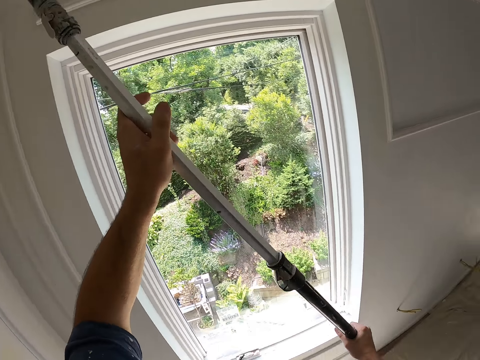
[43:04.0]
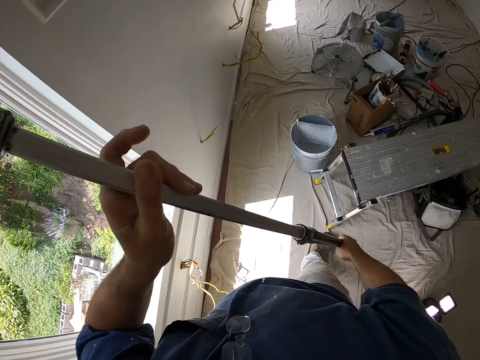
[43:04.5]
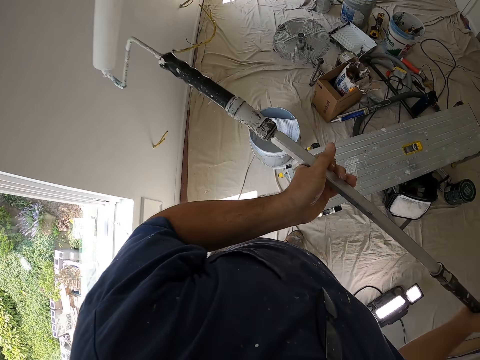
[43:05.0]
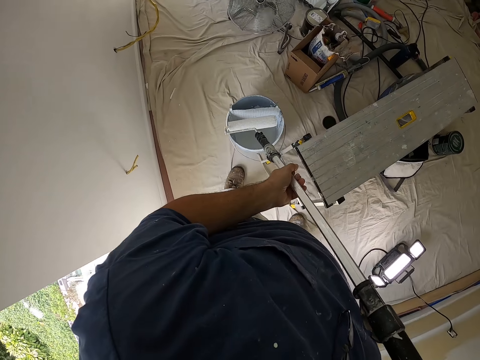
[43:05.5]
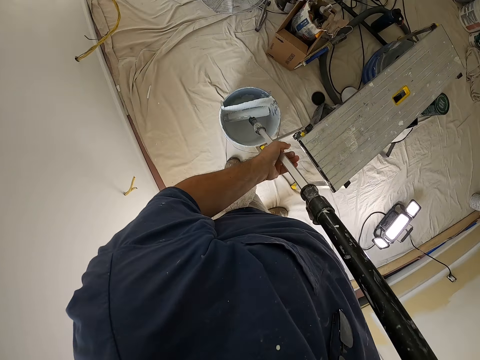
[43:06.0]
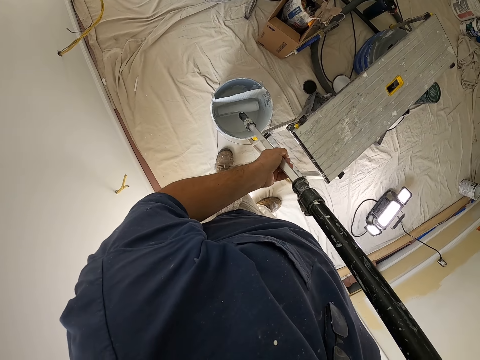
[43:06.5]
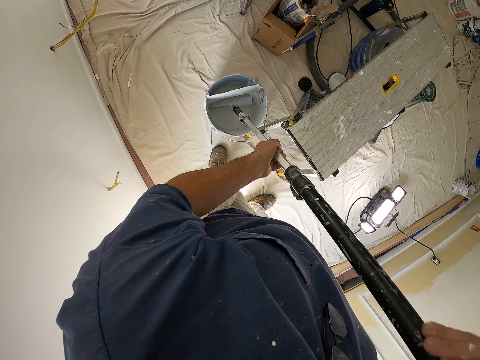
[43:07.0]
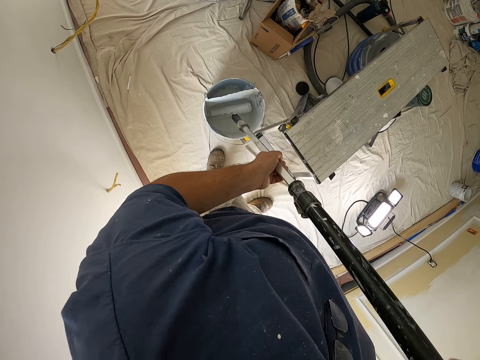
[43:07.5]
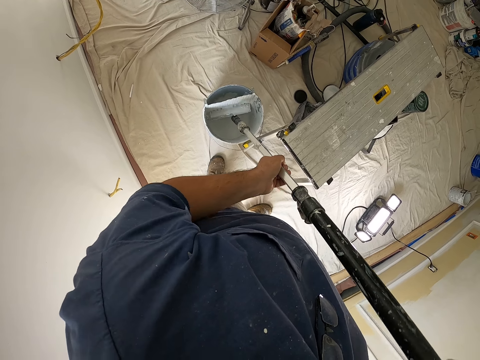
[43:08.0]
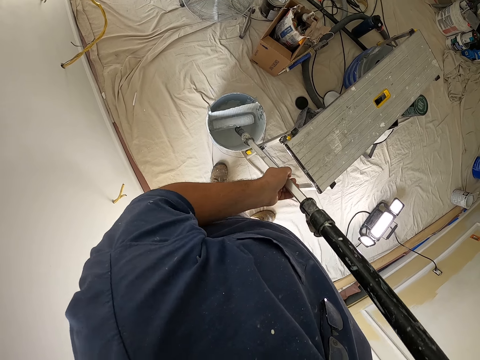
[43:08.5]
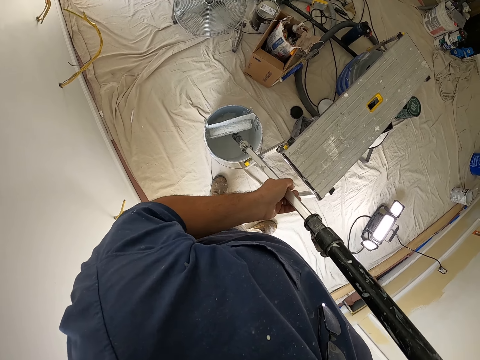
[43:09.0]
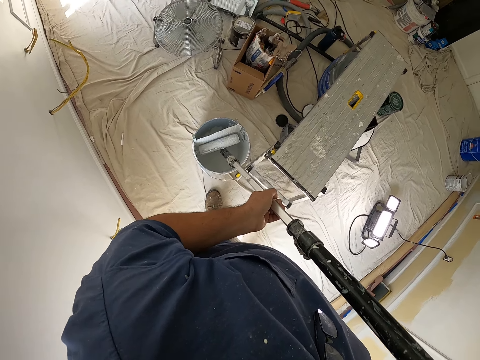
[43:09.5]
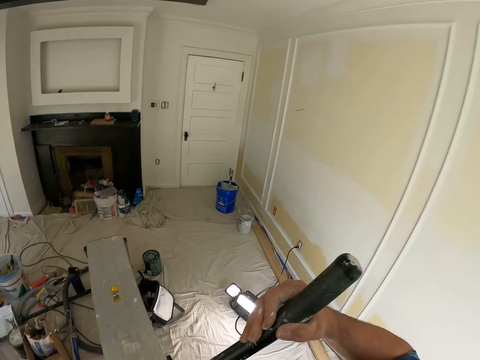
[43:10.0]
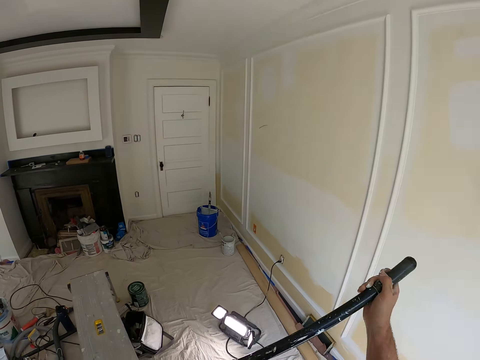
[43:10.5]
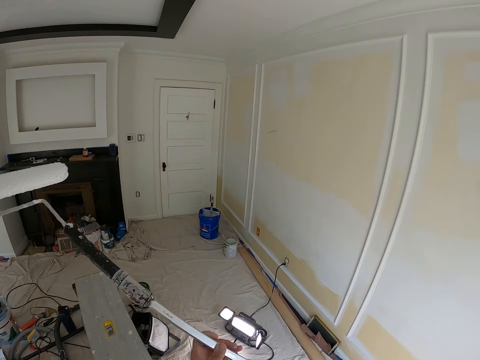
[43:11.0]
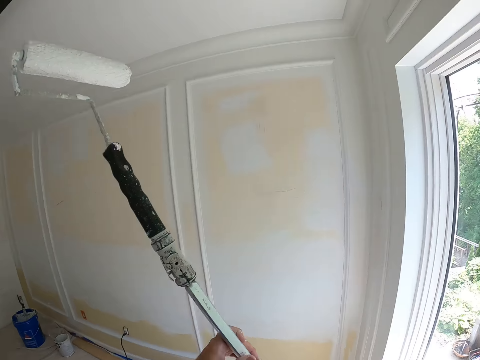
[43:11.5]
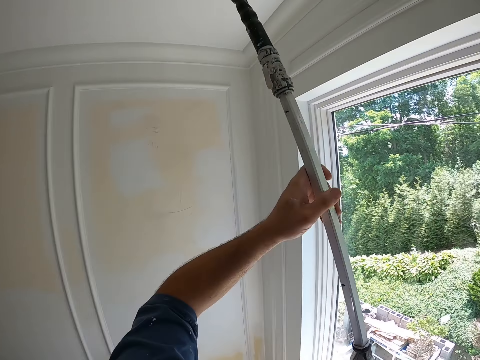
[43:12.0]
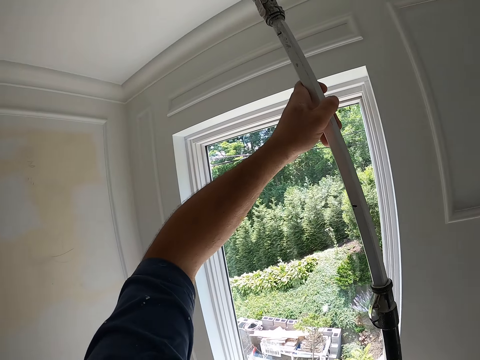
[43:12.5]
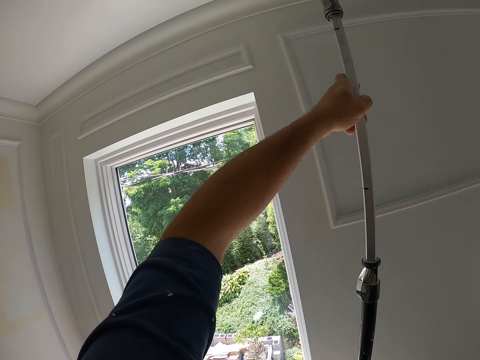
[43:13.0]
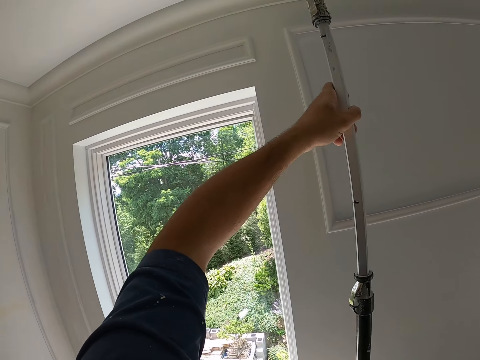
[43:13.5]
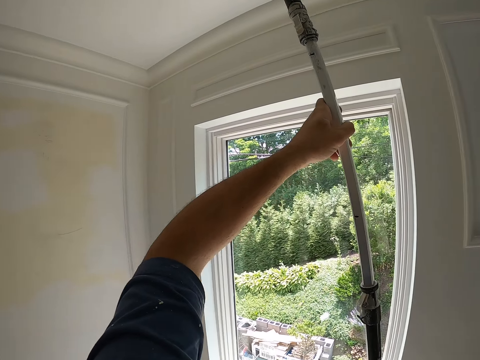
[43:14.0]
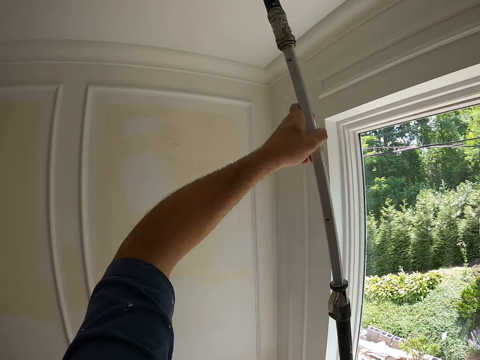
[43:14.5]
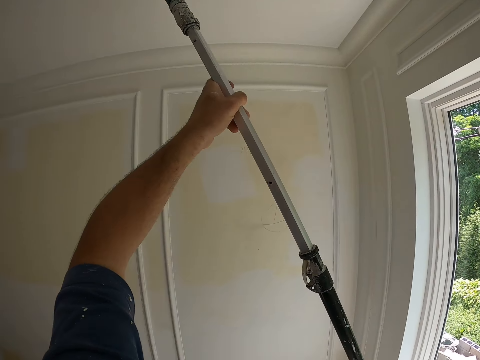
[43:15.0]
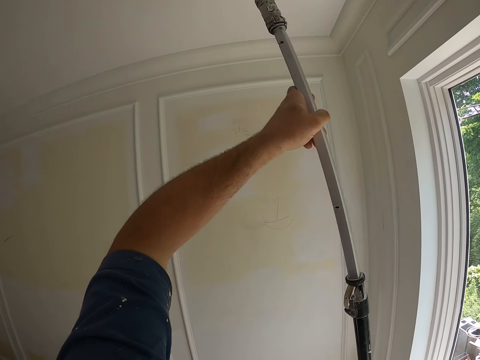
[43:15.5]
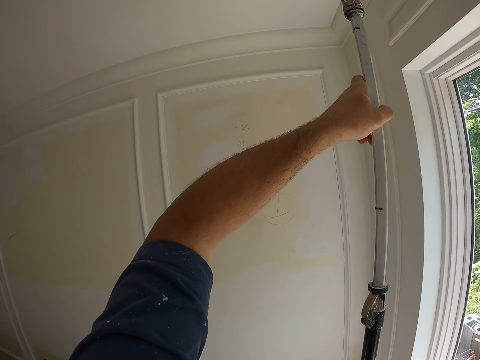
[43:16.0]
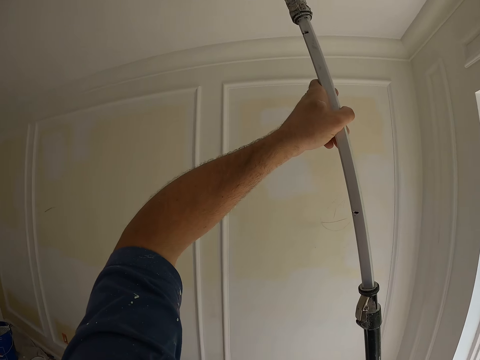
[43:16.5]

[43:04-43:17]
The camera wearer scoops up paint with the paint roller from the paint bucket on the floor. They paint the ceiling with the paint roller.

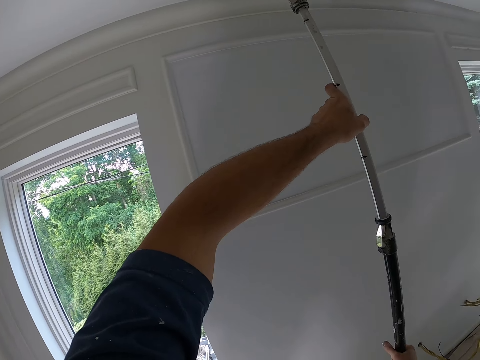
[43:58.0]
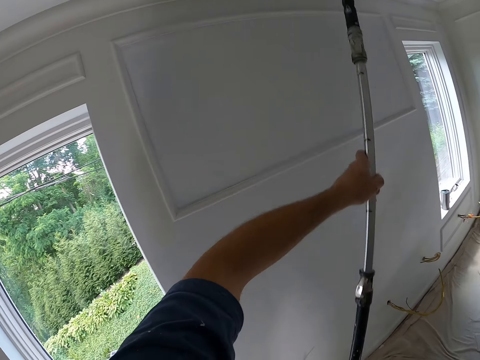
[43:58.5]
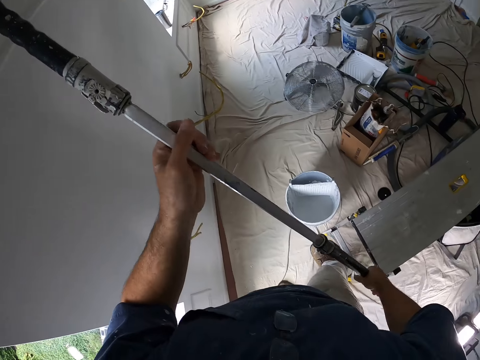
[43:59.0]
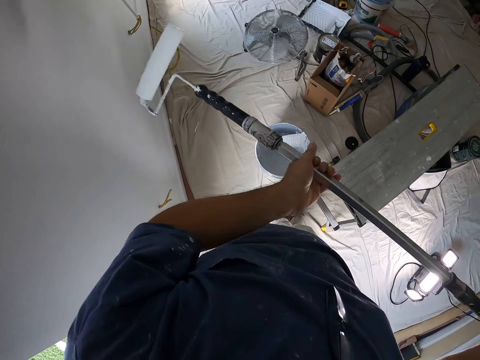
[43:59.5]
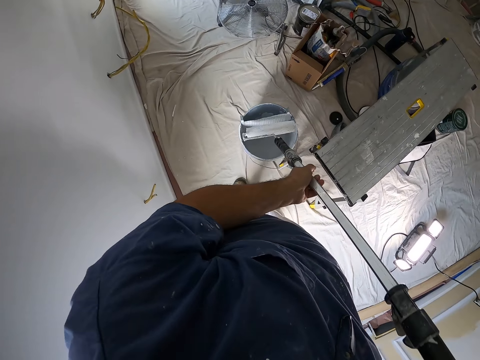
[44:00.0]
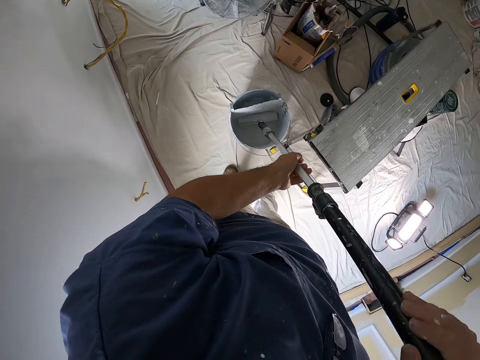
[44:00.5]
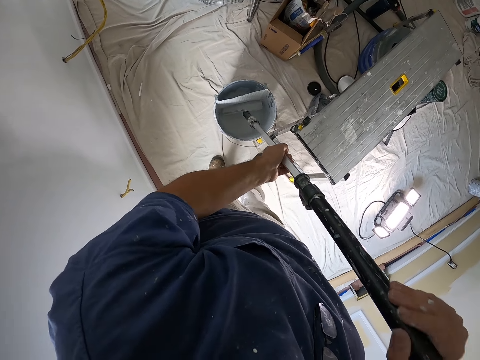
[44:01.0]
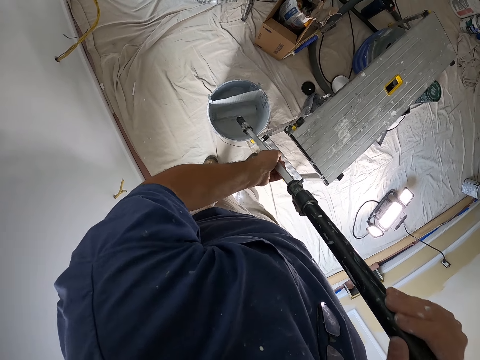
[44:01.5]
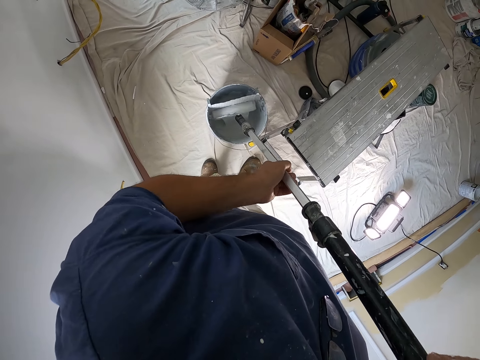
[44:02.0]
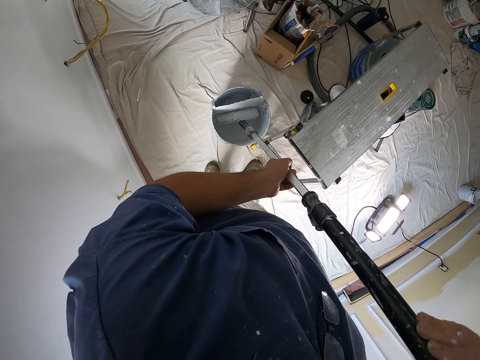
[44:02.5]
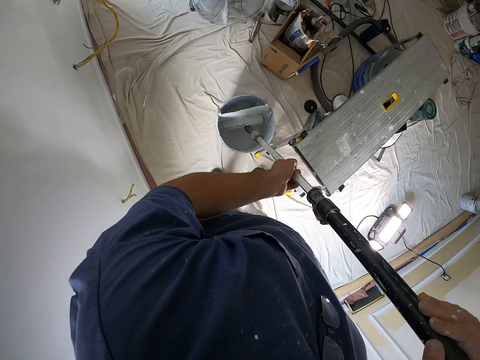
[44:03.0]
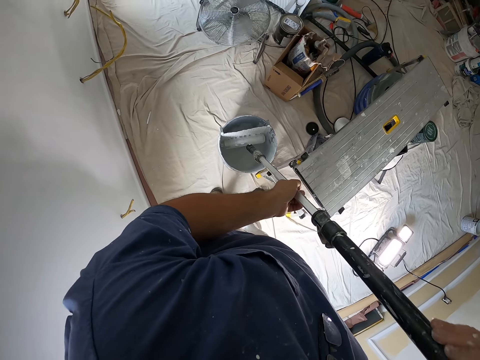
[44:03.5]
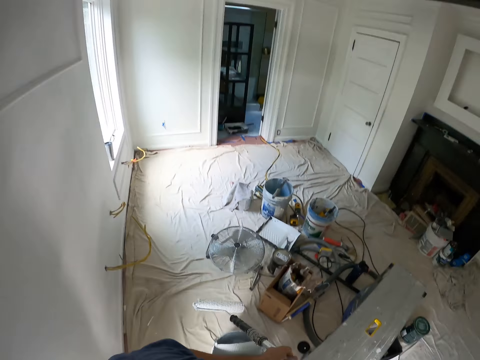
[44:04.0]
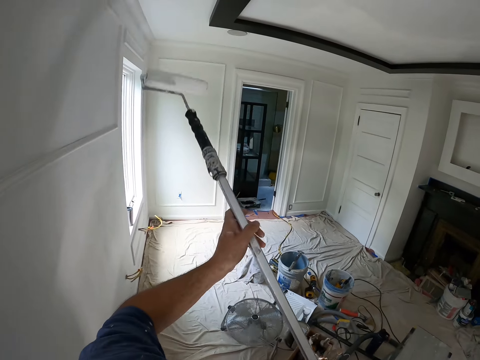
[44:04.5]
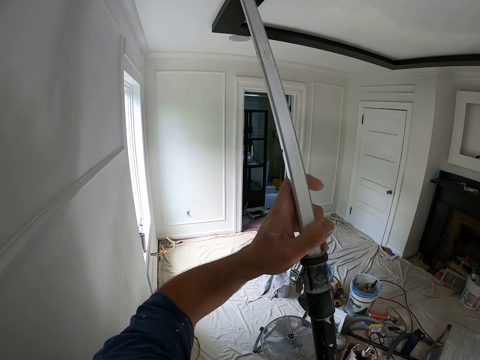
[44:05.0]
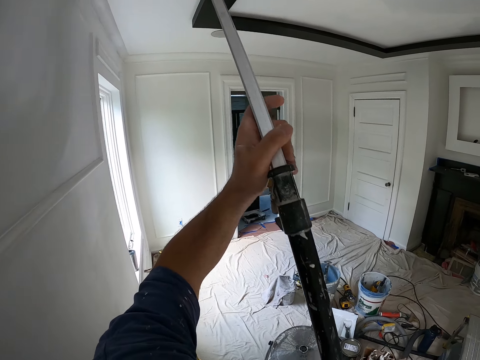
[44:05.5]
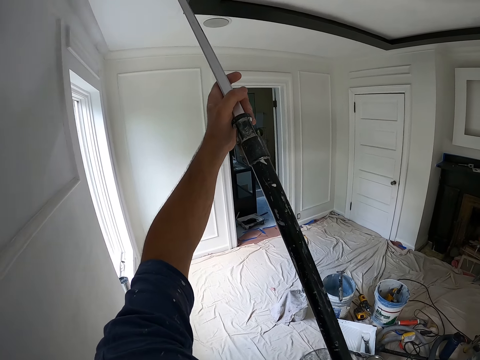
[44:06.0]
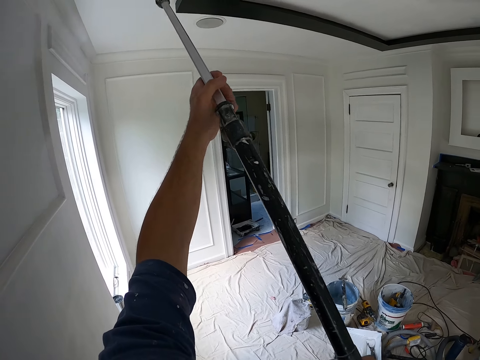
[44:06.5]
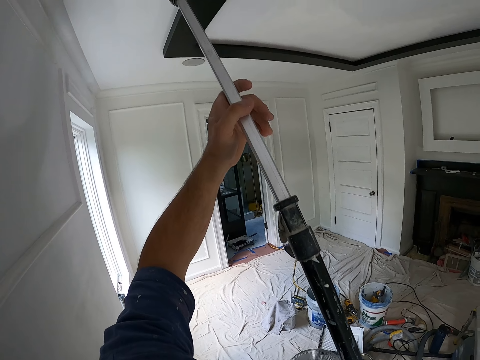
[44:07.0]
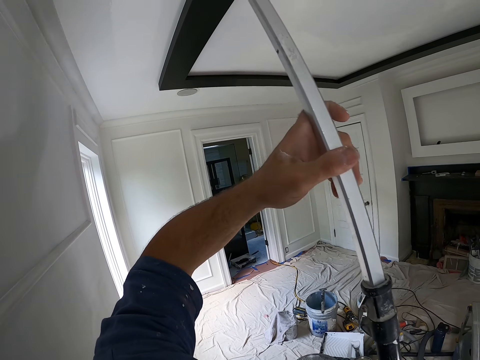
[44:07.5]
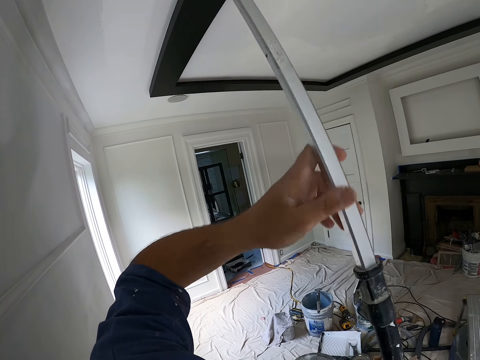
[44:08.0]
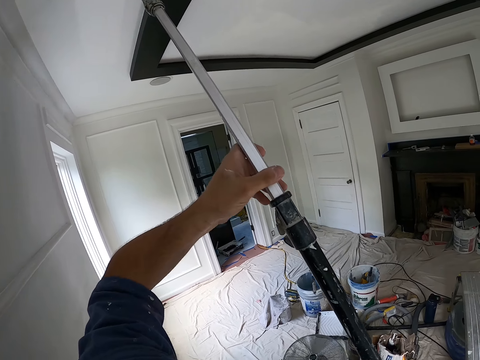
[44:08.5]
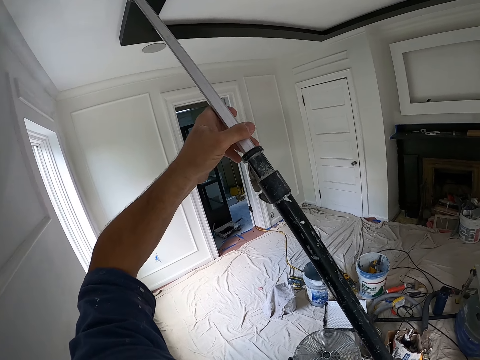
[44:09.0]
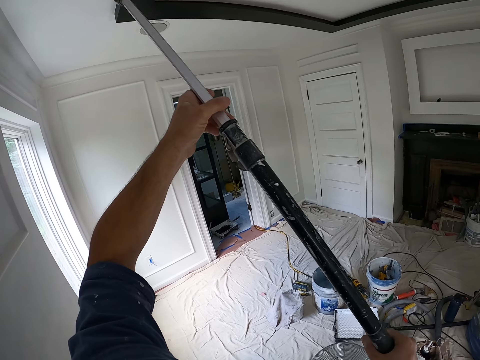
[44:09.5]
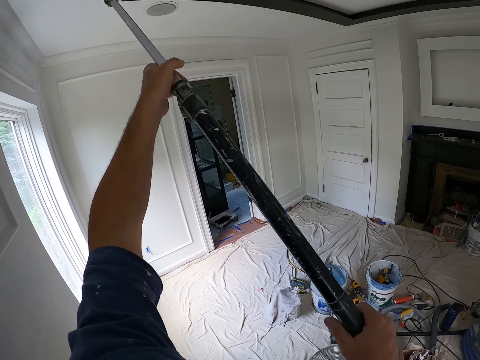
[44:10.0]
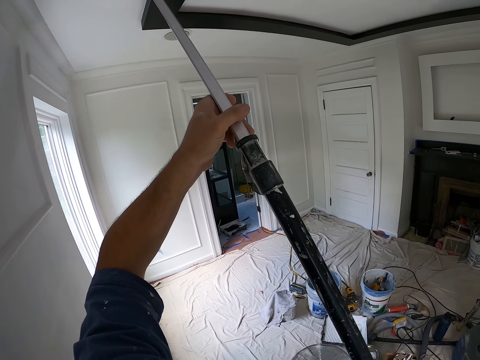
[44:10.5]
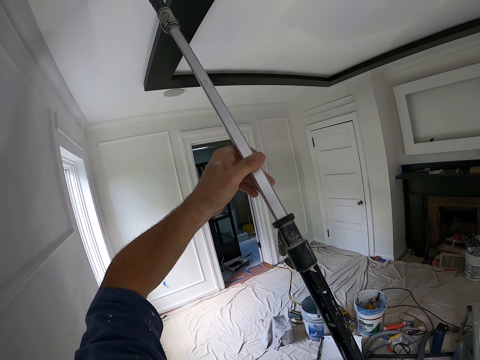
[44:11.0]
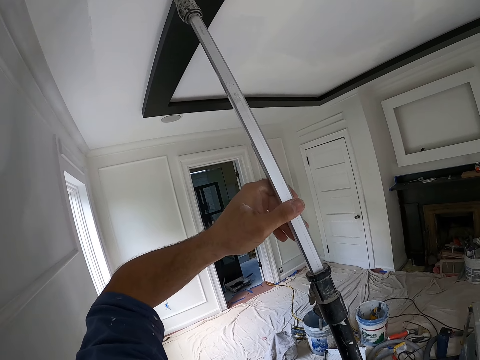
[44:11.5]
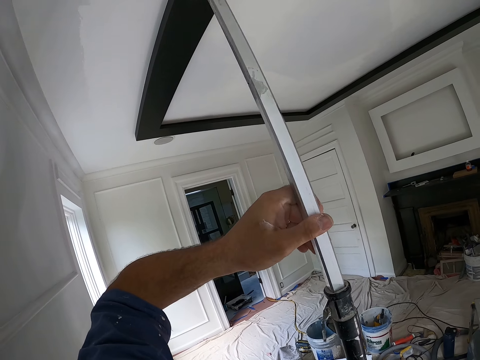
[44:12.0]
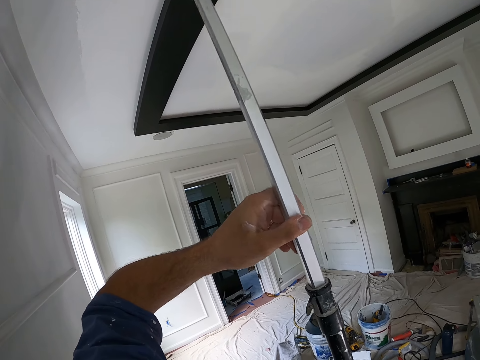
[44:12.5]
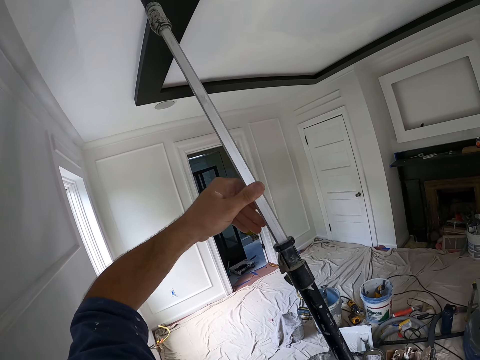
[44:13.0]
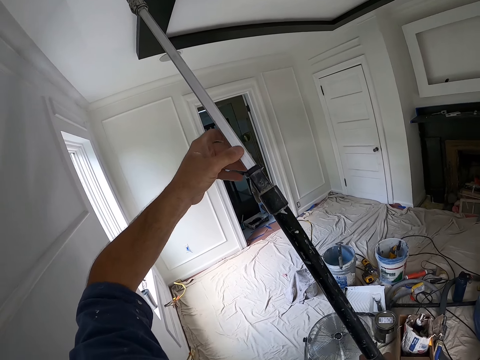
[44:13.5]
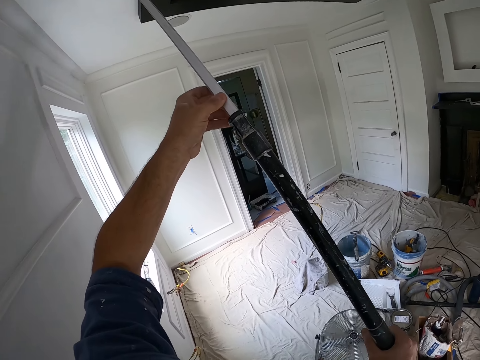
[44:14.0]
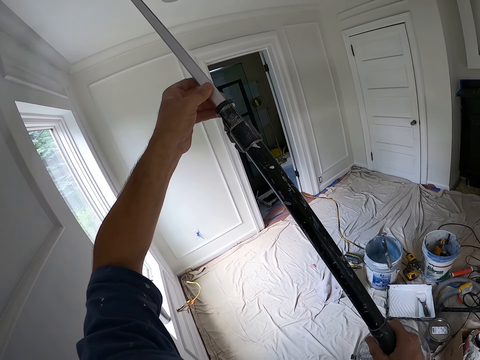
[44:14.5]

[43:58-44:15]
The camera wearer scoops up paint with the paint roller from the paint bucket on the floor. They paint the ceiling with the paint roller.
